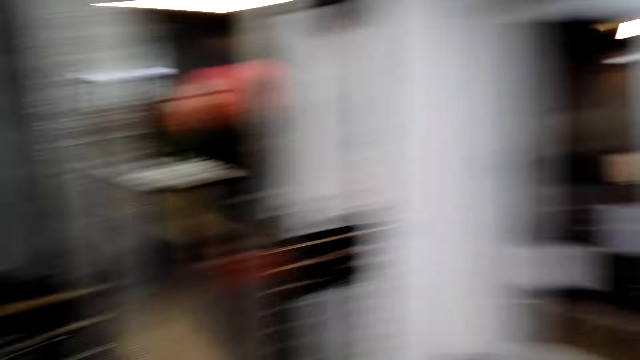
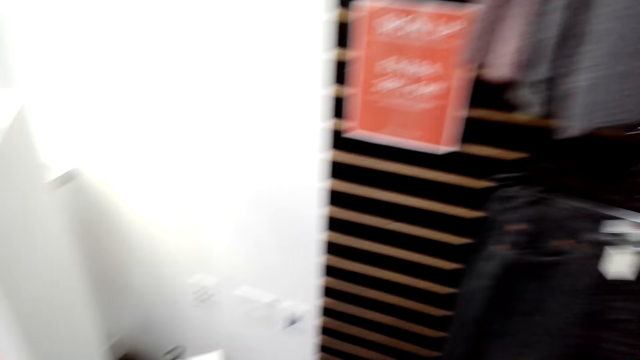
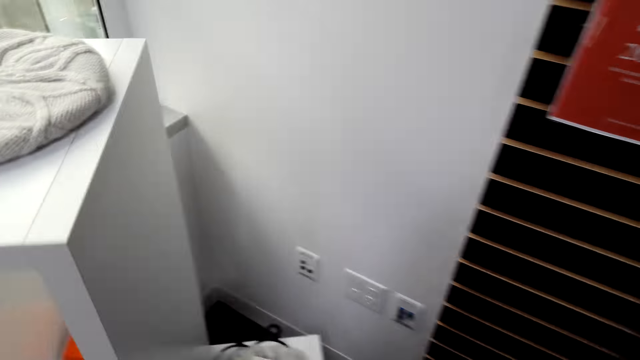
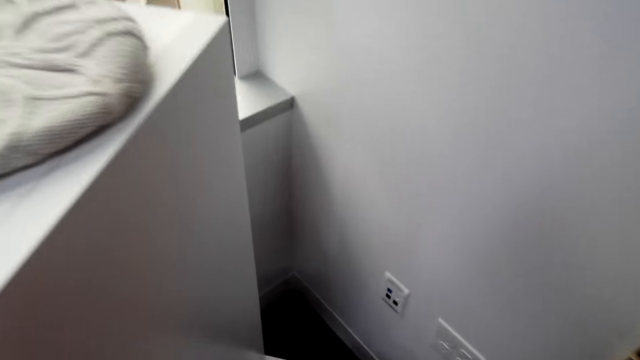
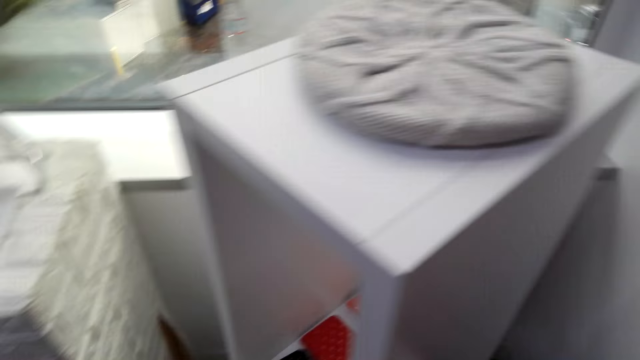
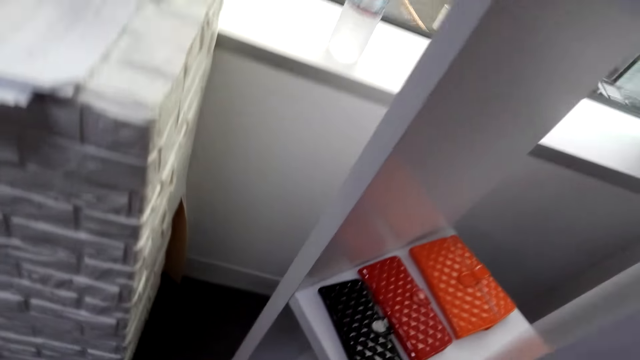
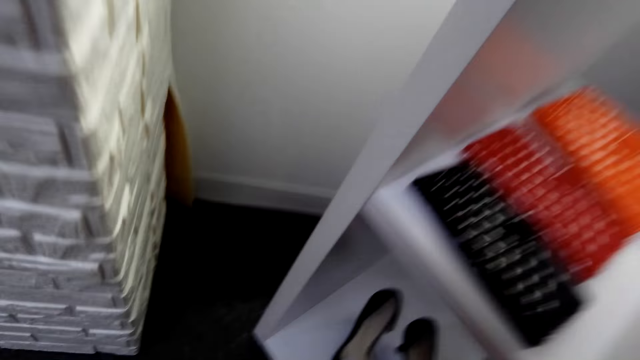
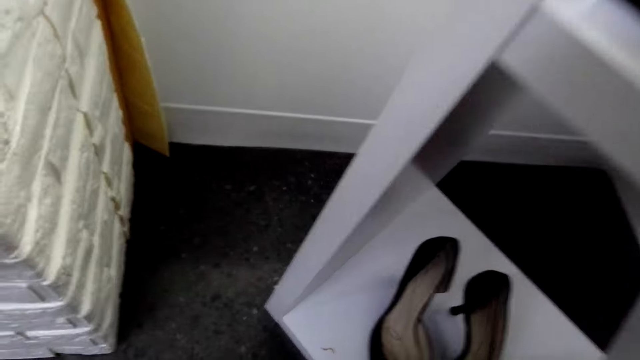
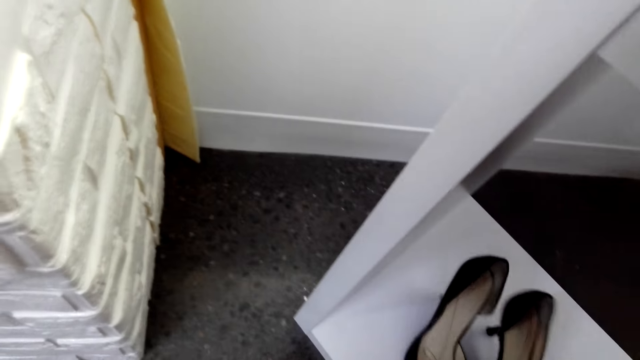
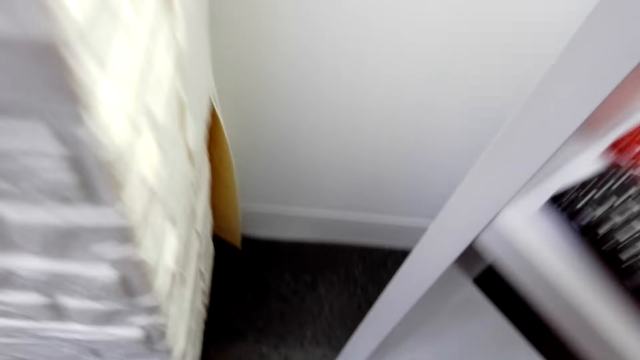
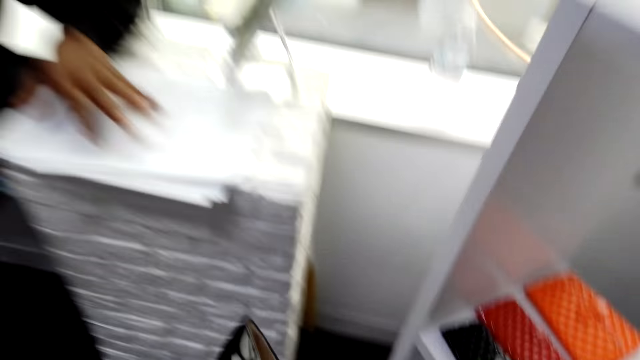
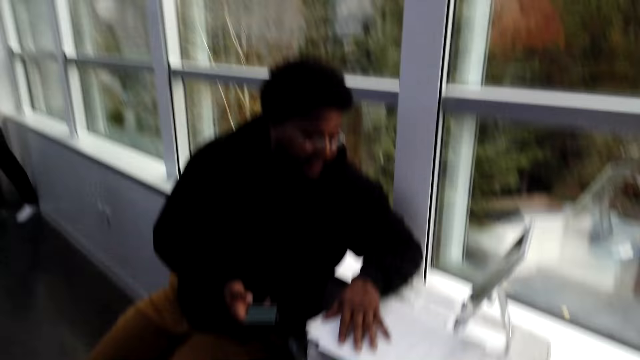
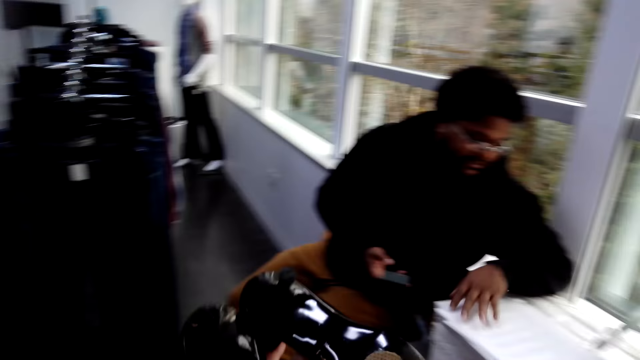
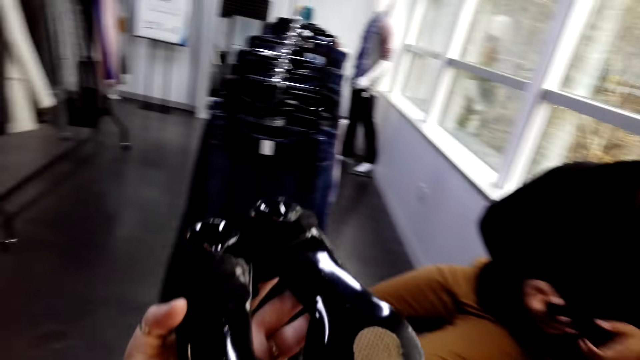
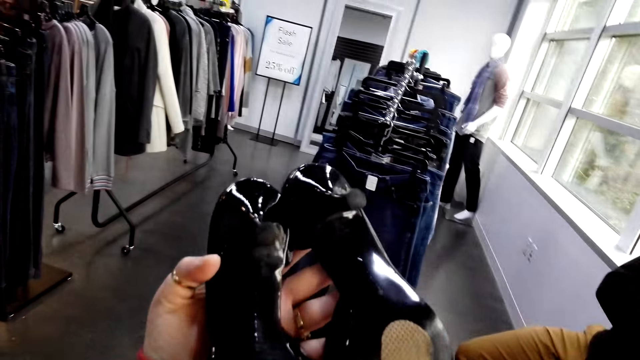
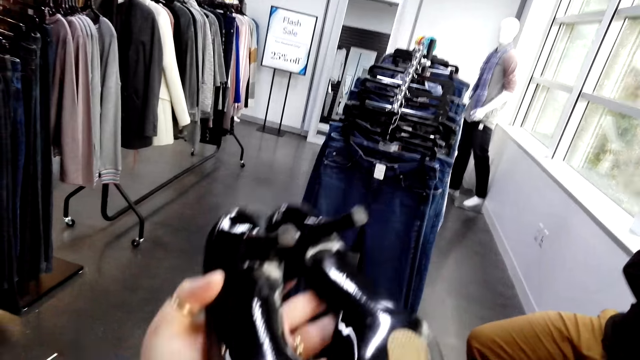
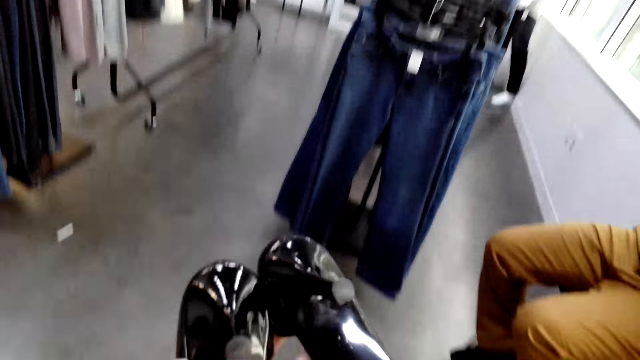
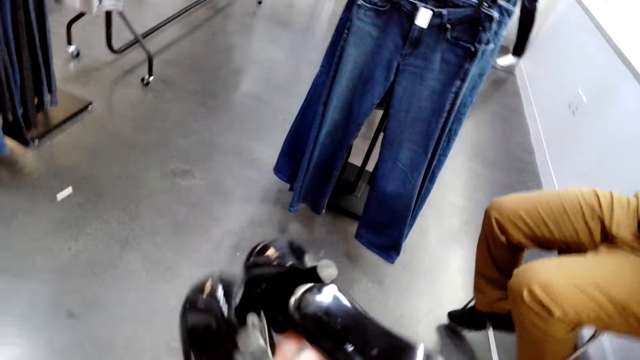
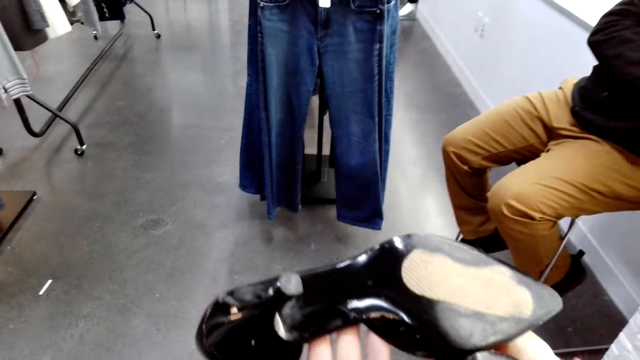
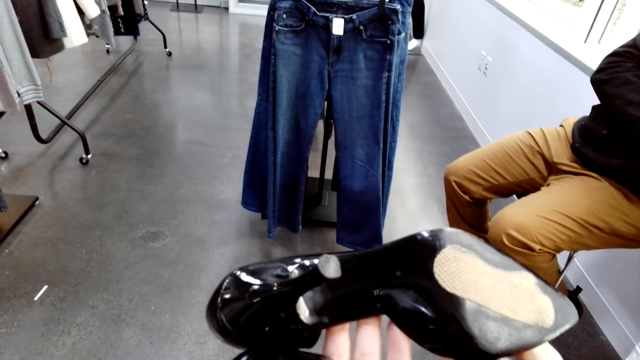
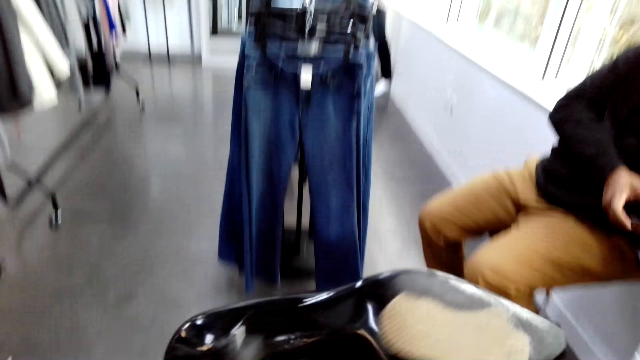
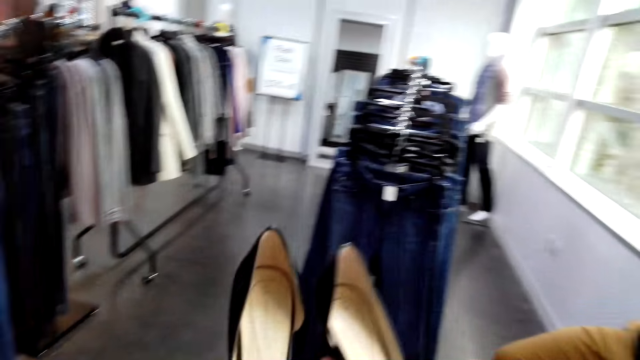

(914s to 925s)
The camera wearer picks up shoes from the shelf. A man operates the phone. The camera wearer stares at the shoes.

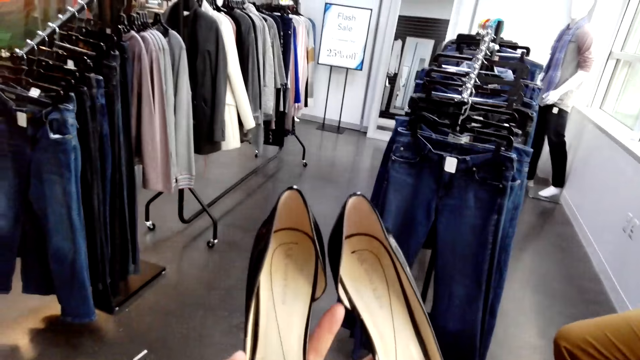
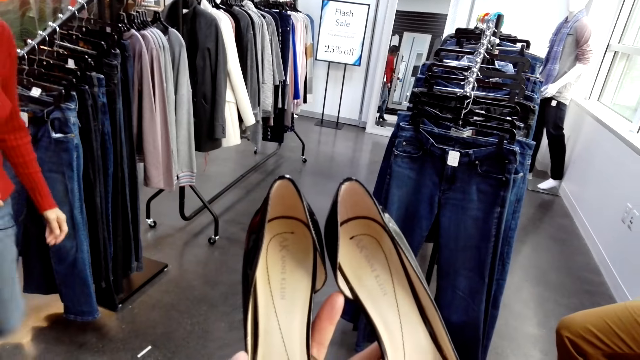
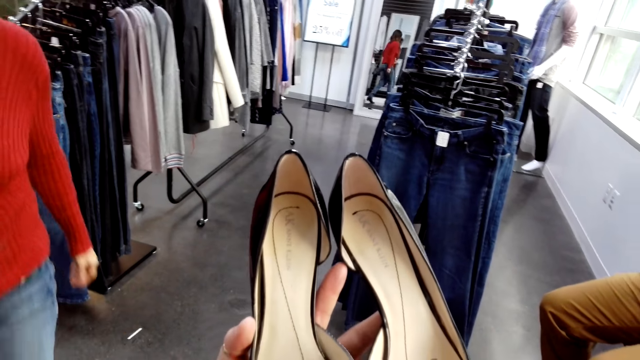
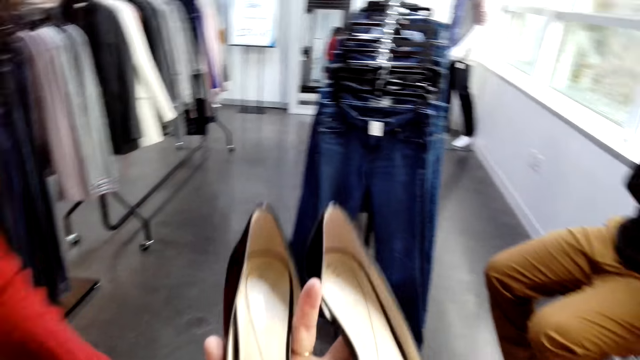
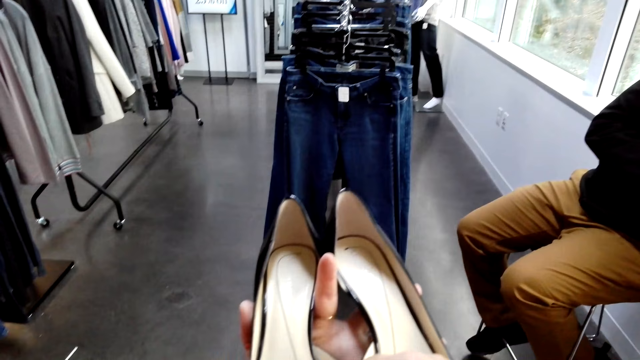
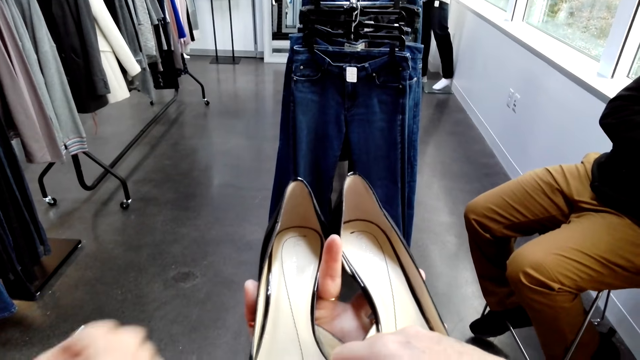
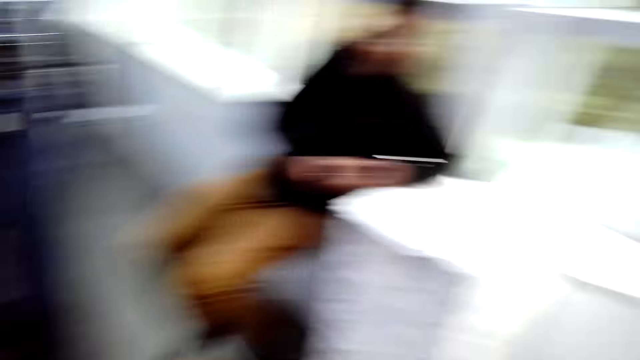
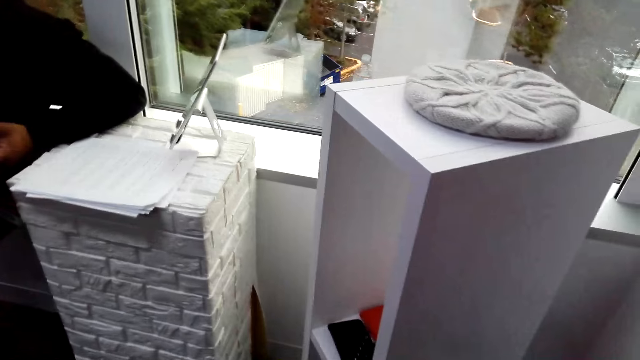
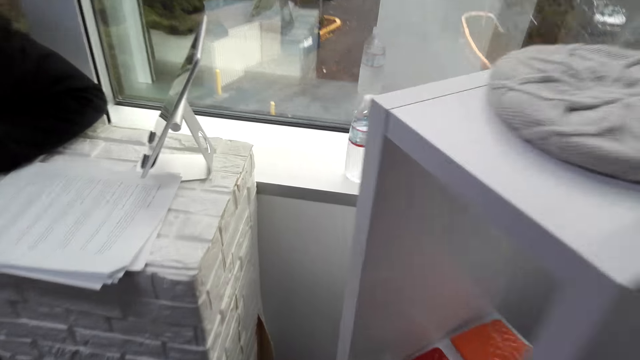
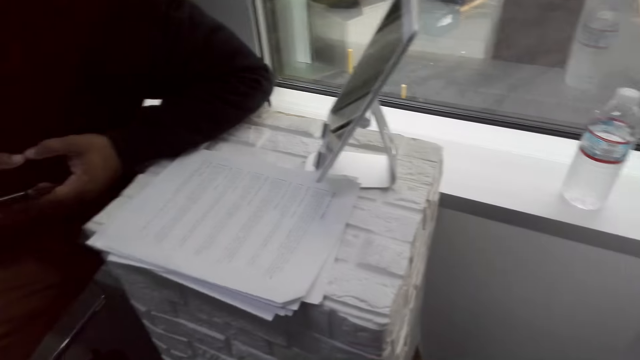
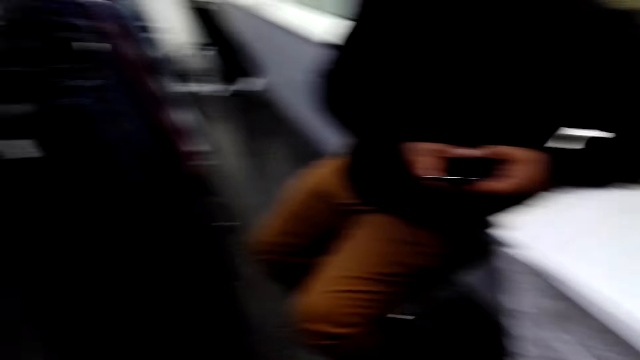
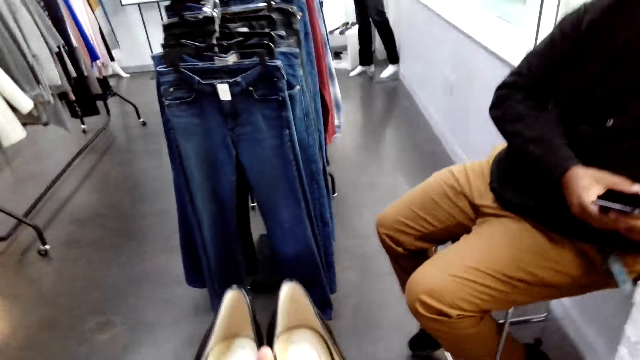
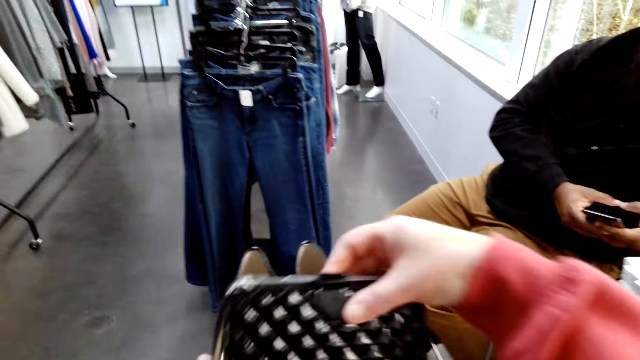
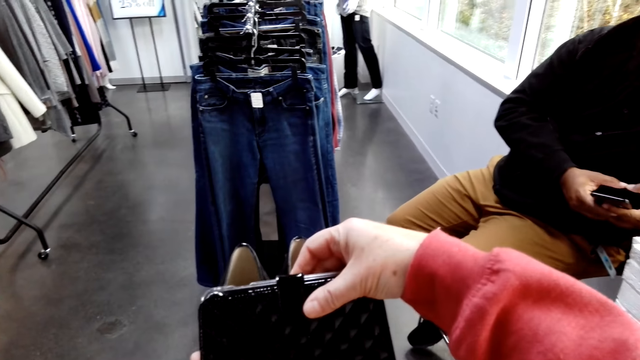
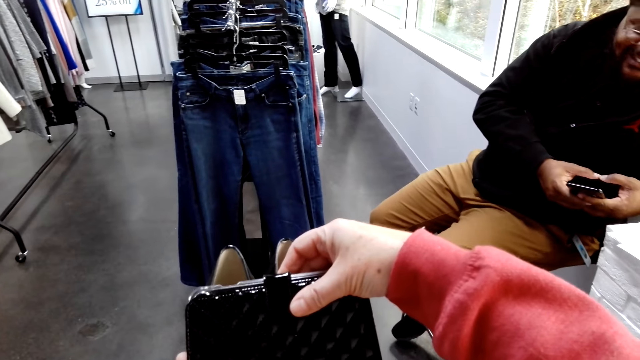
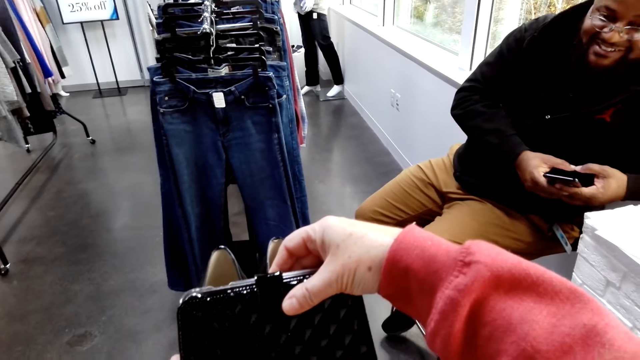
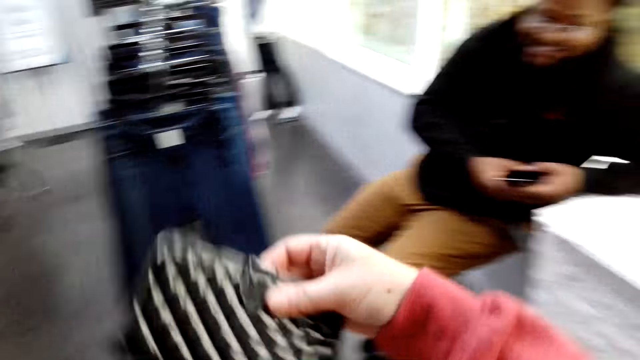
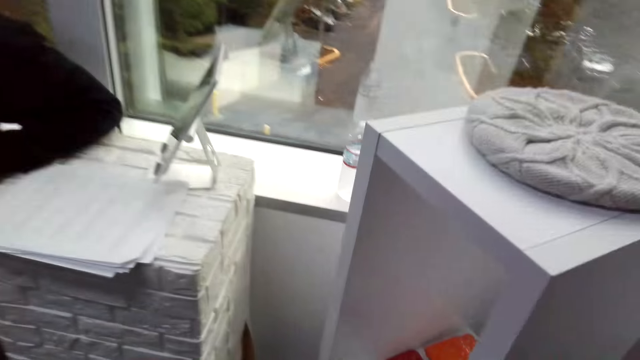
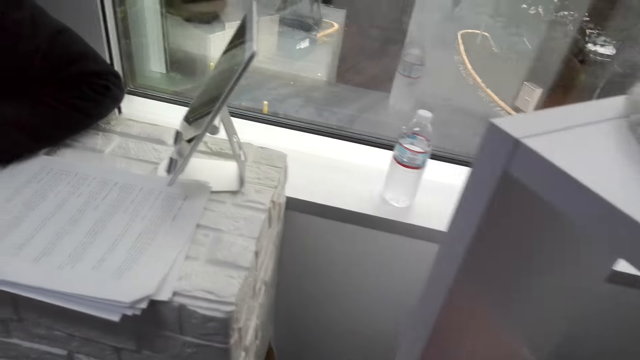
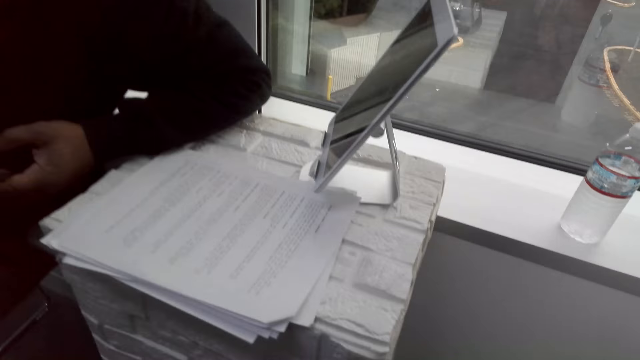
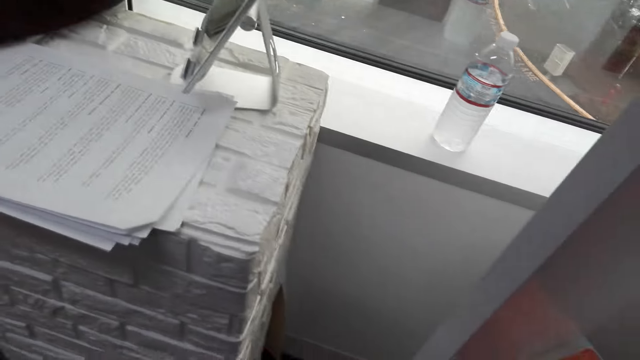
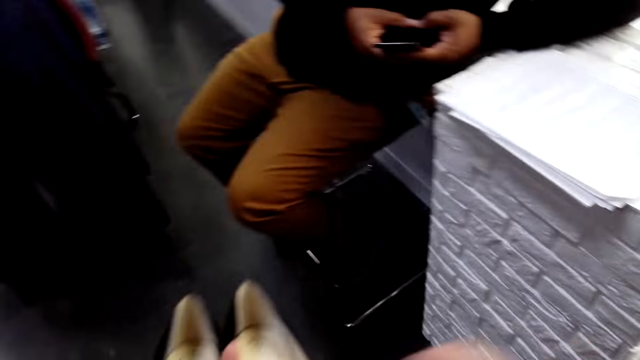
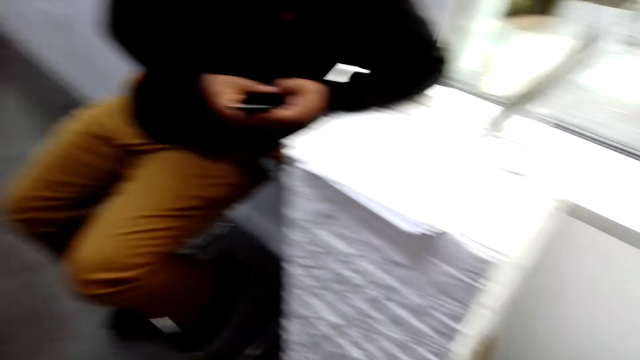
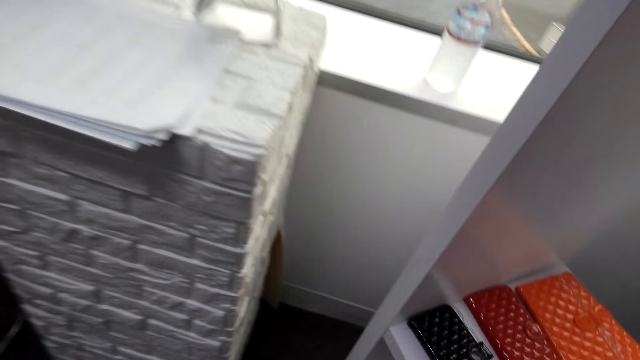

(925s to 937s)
A woman walks around the shop. The camera wearer picks up a phone cover or purse from the shelf. They put the phone cover on the shoes. They match the purse with the shoes. They put the phone cover in the shelf.
